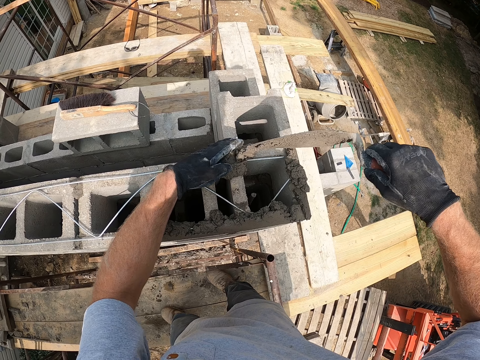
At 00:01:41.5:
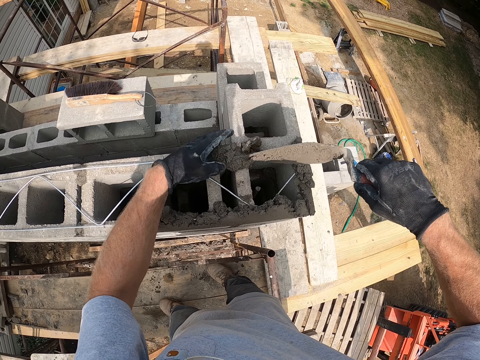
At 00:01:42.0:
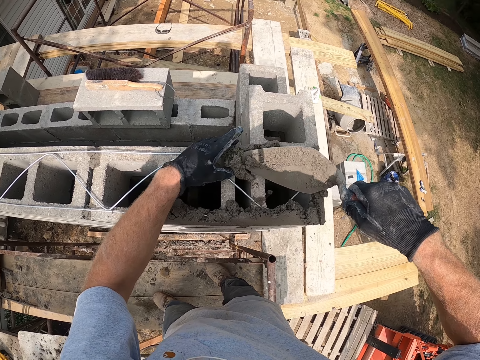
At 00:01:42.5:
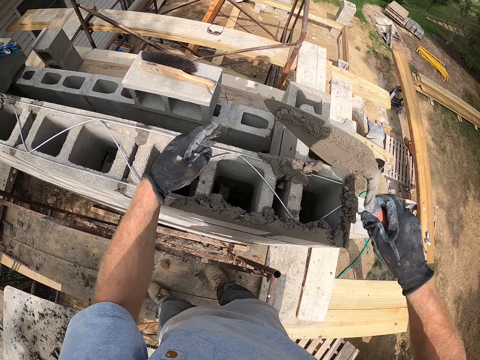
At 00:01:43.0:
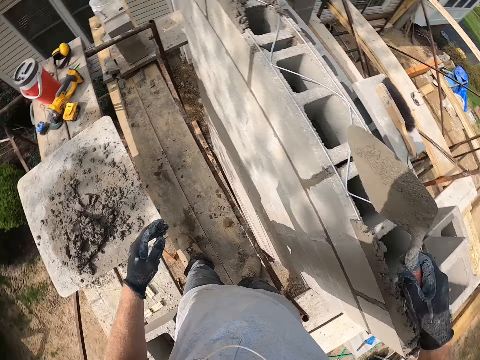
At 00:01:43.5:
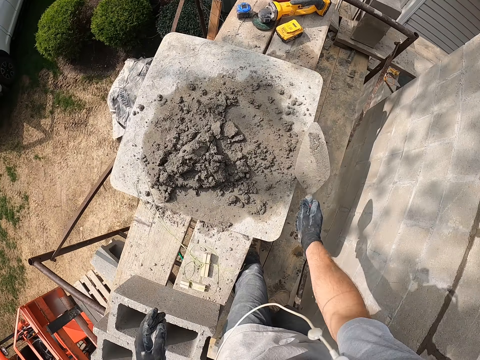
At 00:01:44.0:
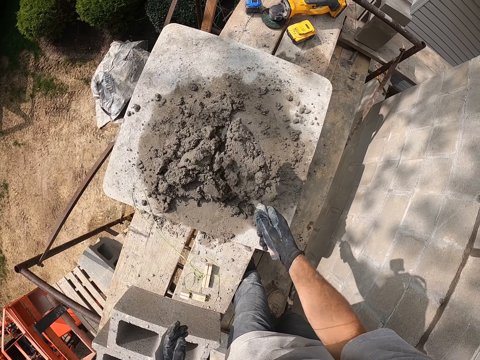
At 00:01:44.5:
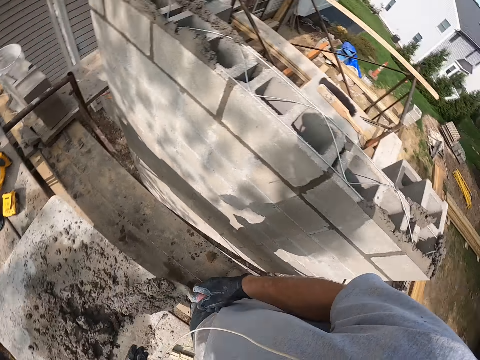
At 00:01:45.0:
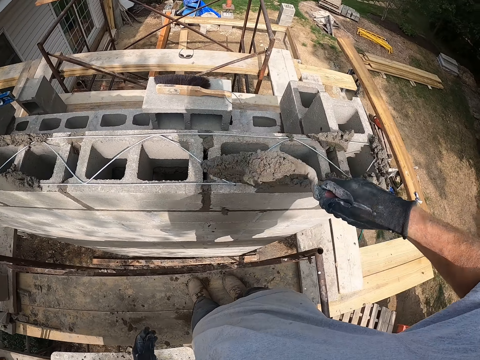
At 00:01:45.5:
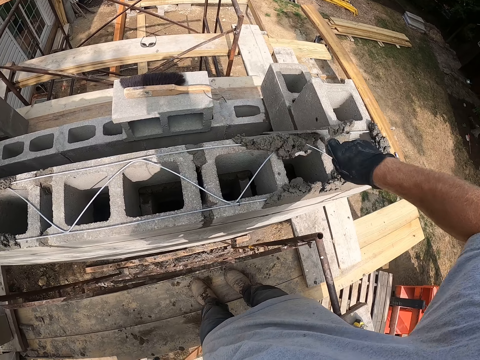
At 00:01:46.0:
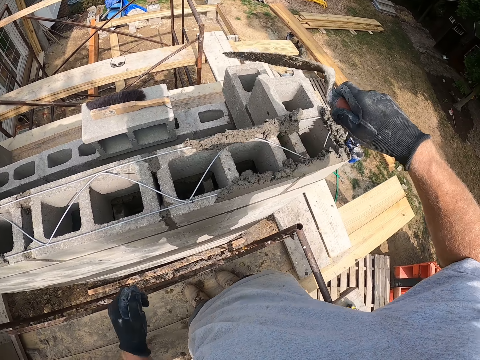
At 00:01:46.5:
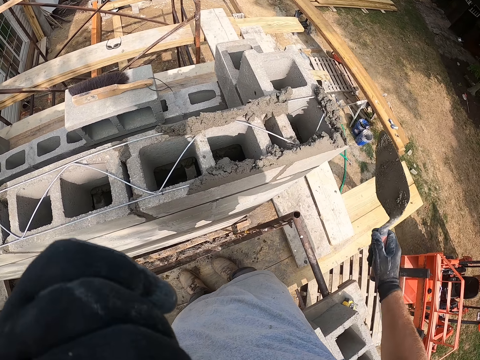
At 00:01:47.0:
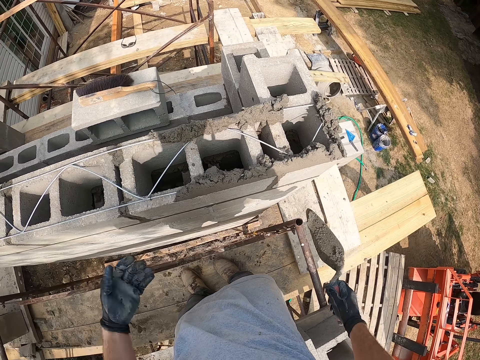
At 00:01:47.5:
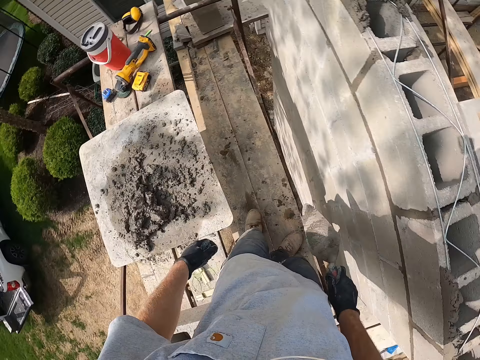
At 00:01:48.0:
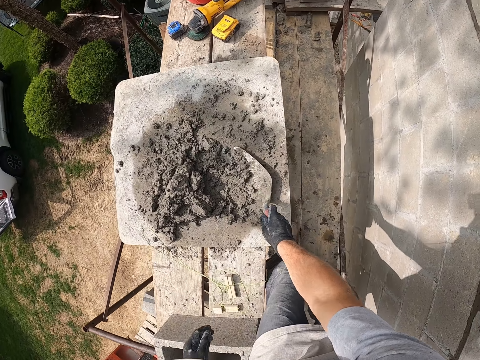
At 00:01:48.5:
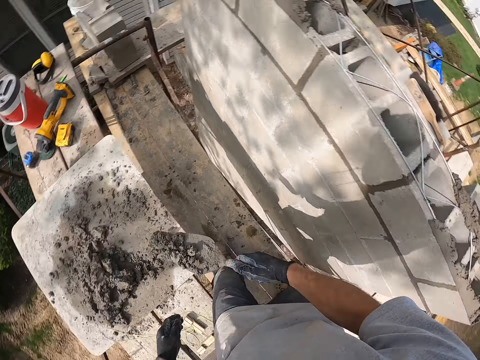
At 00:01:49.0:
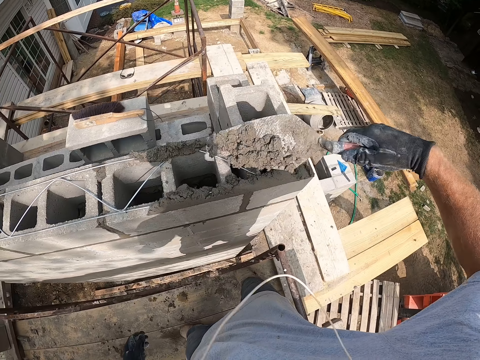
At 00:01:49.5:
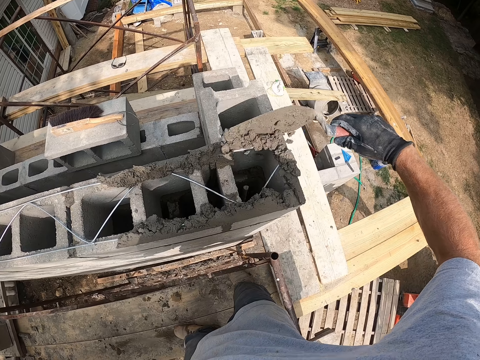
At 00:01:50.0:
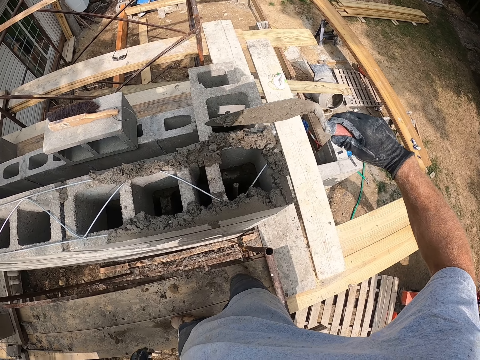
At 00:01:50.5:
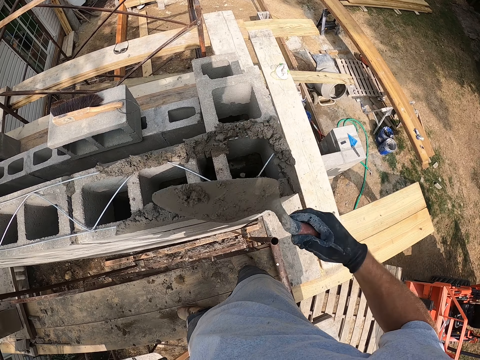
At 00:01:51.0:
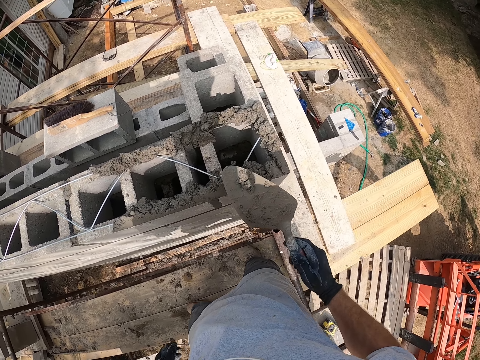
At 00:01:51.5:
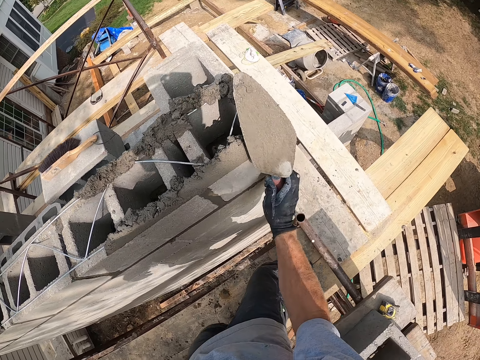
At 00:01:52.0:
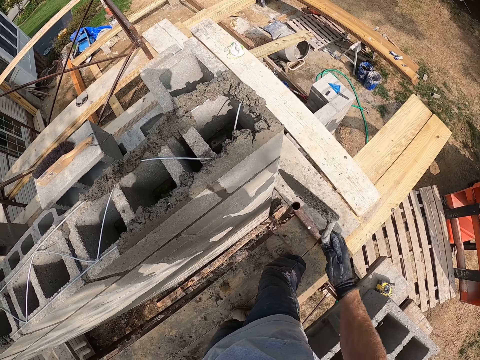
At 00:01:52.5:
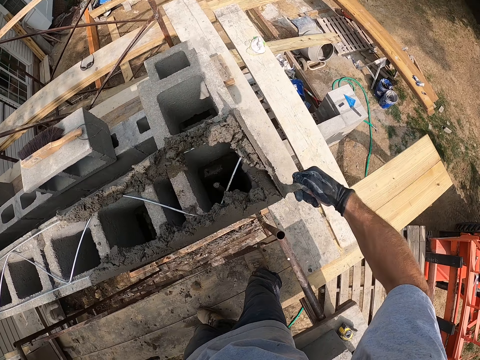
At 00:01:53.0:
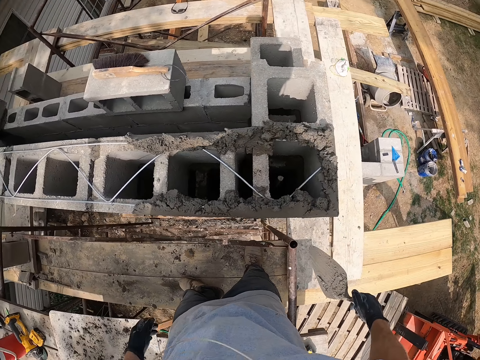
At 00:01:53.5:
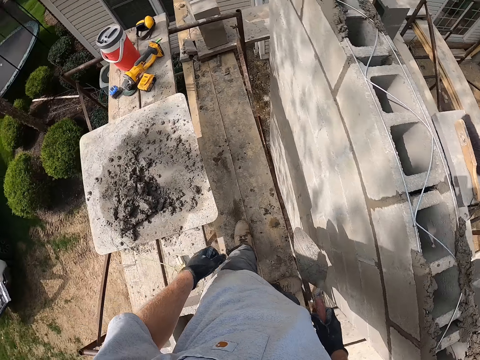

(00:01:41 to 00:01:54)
The camera wearer takes some mortar from a flat wood with the trowel. He reduces the mortar in the trowel. He puts the mortar on a block with the trowel. He touches his nose with his left hand. He takes some mortar from the flat wood with the trowel. He puts the mortar on the block with the trowel. He scrapes the trowel on the block.

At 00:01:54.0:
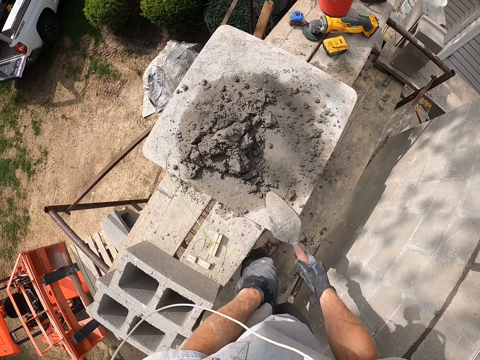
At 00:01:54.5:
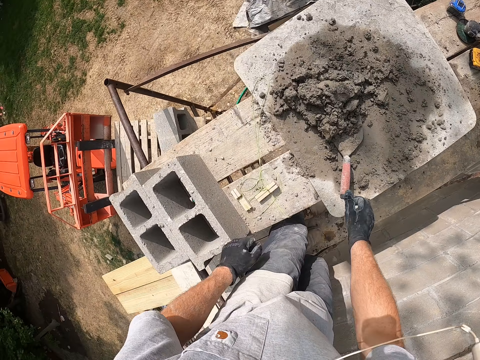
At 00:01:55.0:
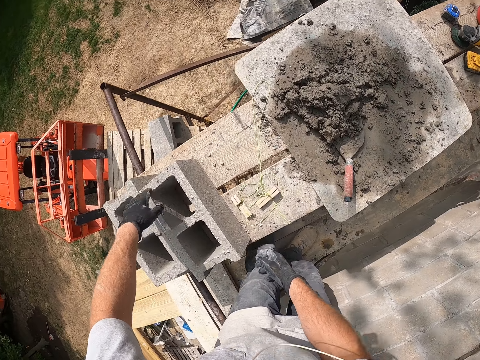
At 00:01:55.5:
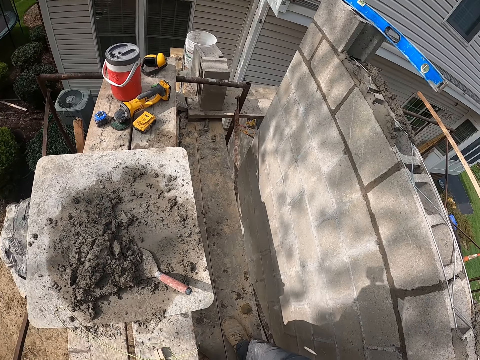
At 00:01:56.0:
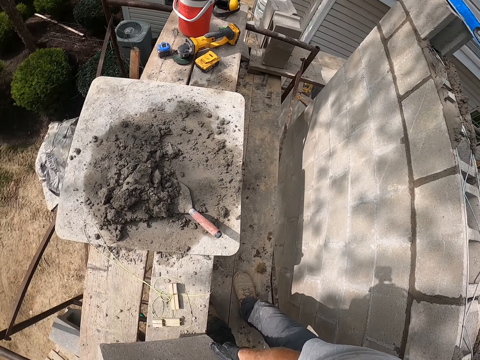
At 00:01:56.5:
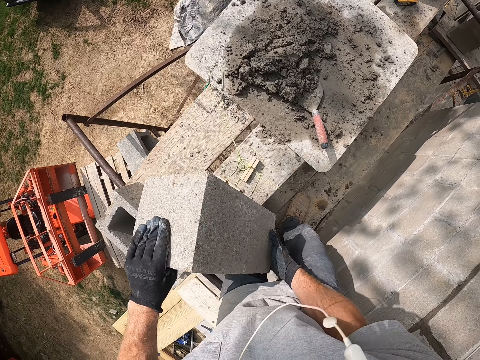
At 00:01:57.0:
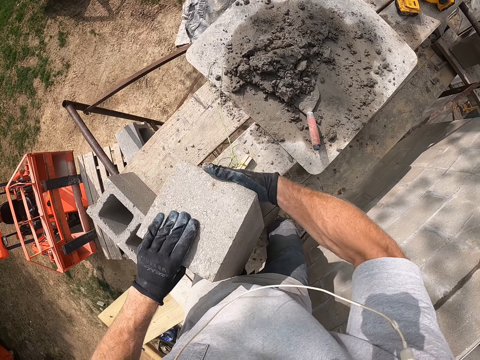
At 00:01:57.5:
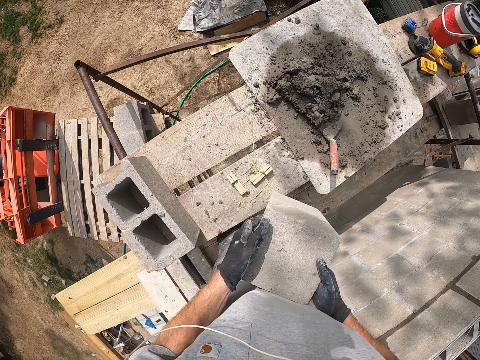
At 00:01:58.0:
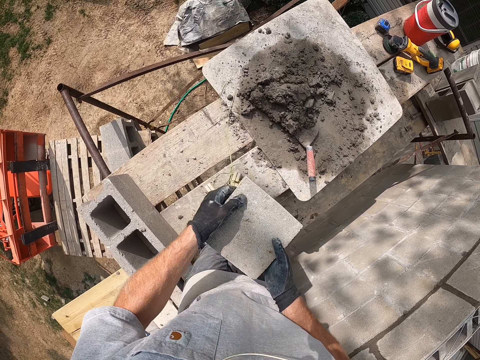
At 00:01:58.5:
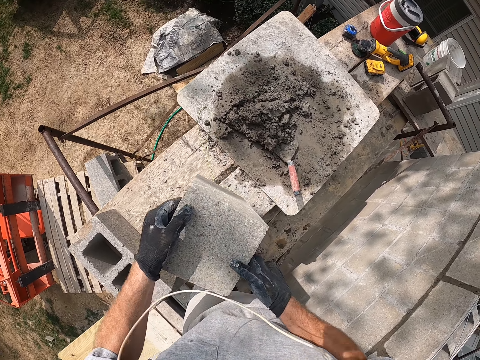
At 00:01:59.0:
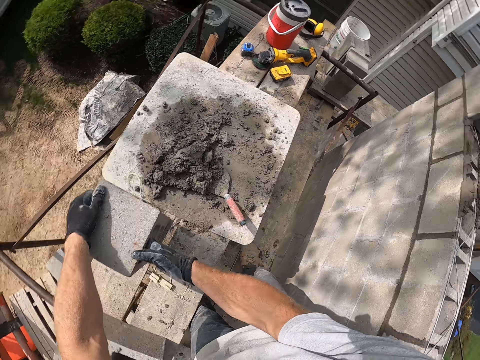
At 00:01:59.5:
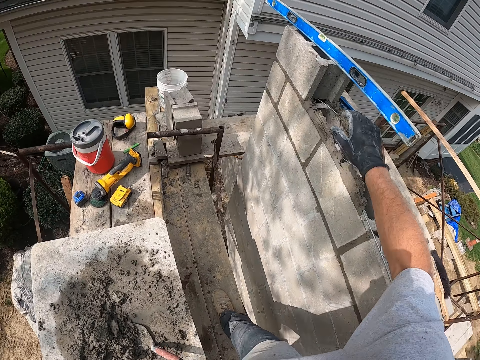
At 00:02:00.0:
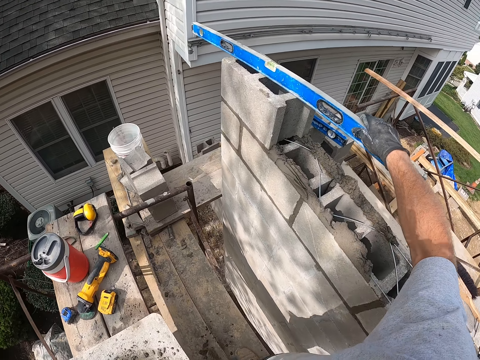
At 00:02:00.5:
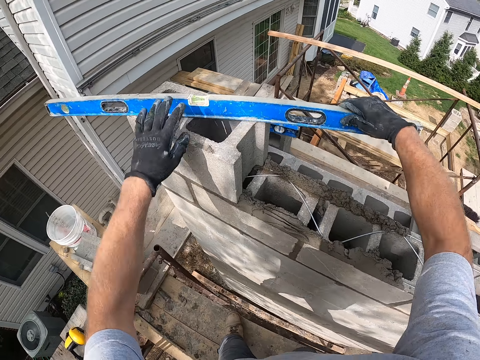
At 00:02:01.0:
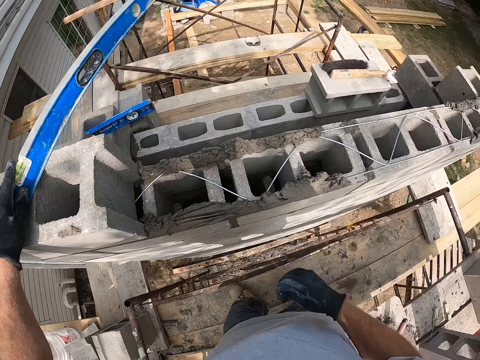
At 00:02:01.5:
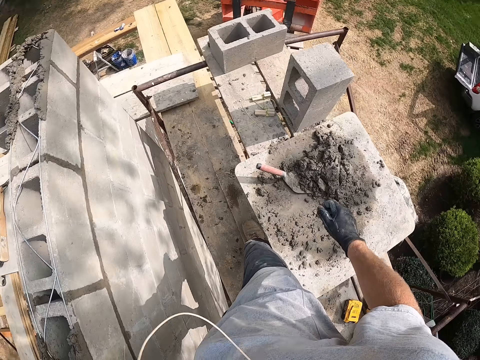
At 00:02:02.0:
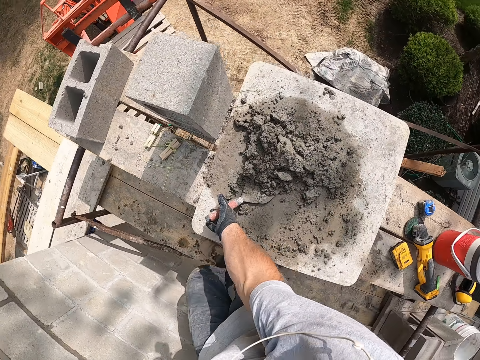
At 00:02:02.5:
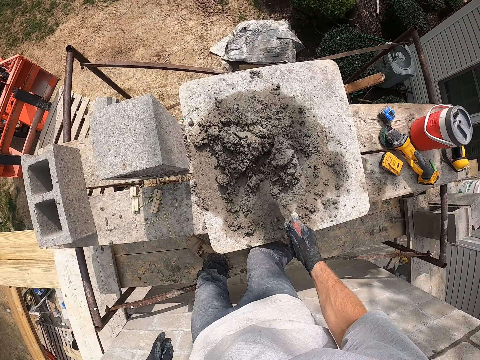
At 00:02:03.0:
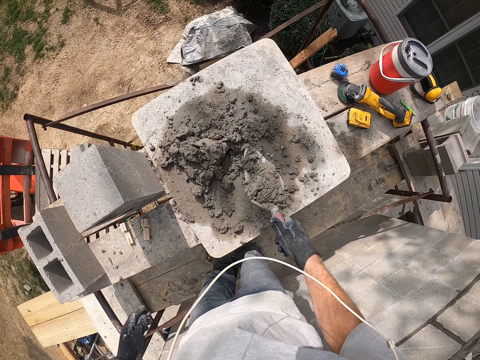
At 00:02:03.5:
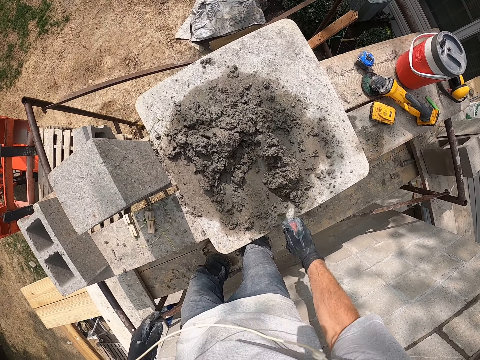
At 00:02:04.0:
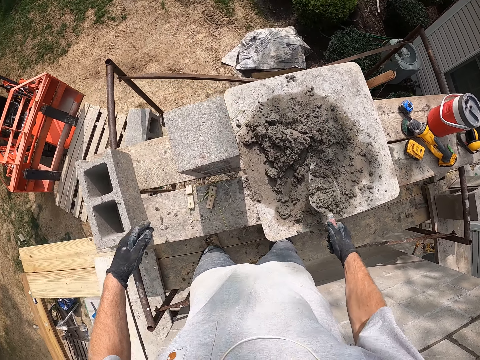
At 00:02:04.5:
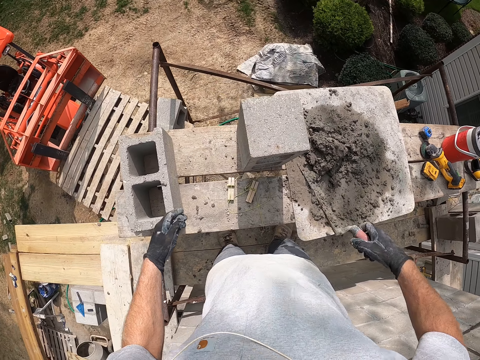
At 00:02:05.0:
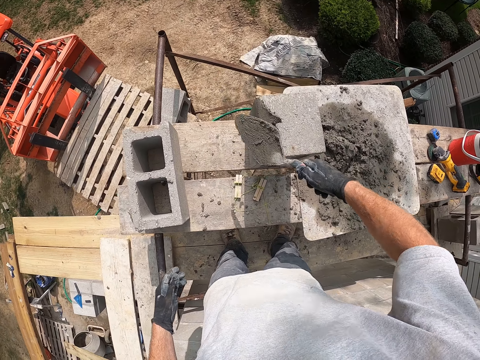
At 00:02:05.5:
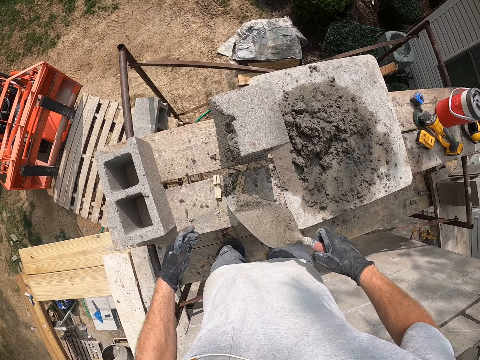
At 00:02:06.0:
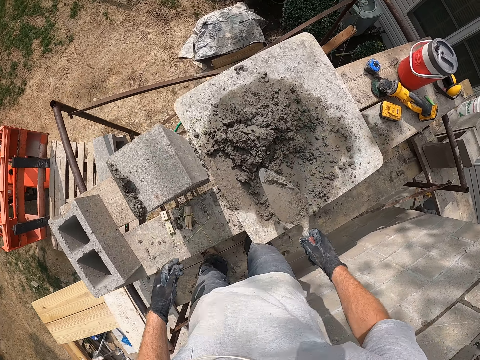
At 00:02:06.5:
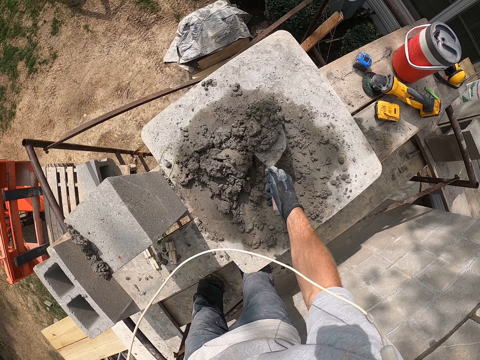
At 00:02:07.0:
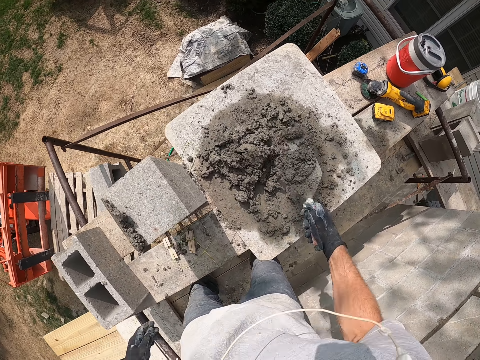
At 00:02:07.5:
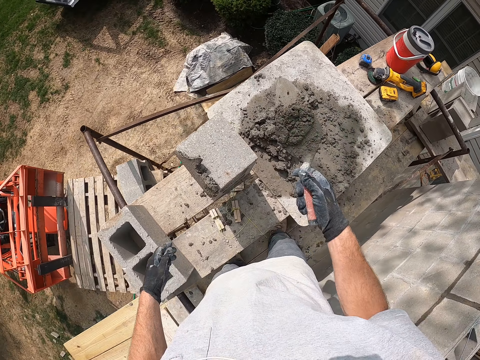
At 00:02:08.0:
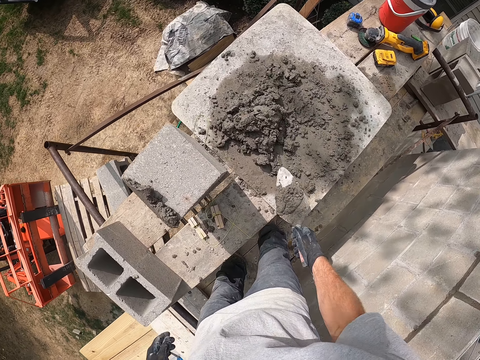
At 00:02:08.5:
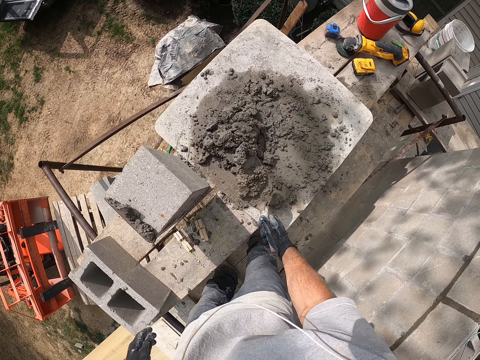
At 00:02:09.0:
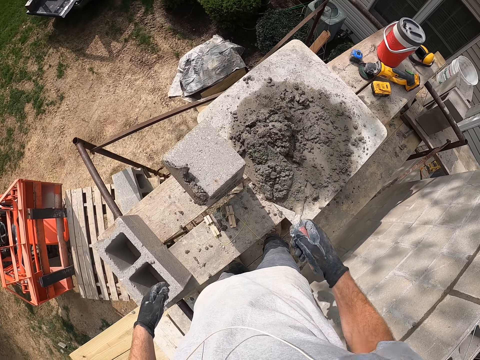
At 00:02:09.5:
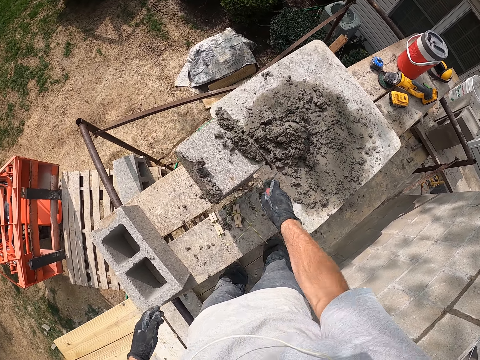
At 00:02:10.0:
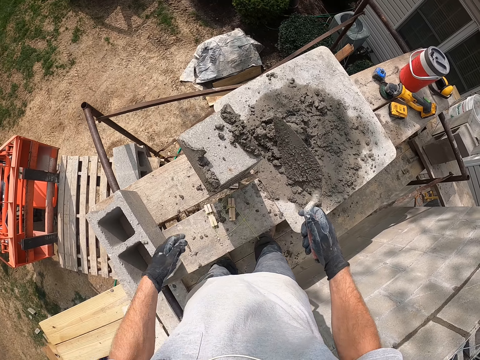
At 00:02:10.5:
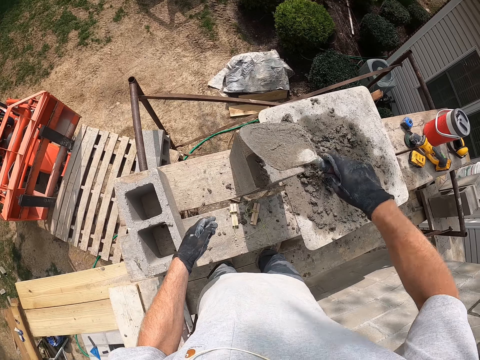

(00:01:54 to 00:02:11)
The camera wearer drops the trowel in the mortar or cement on the flat wood. They stand a block on the flat plank. They take a brick. They adjust the straight edge on the block. They put back the brick. They touch a magnetic torpedo level. They turn around. They take some mortar from the flat wood with the trowel. They reduce the mortar in the trowel. They put the mortar on the block with the trowel on the flat plank. They take some mortar from the flat wood with the trowel. They reduce the mortar in the trowel. They put the cement on the brick. They take some mortar from the flat wood with the trowel. They reduce the mortar in the trowel. They put the mortar on the block with the trowel on the flat plank.
